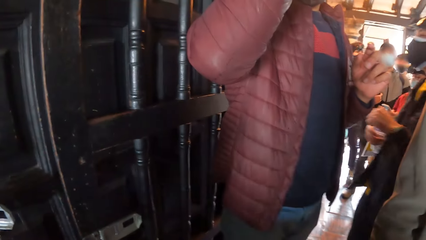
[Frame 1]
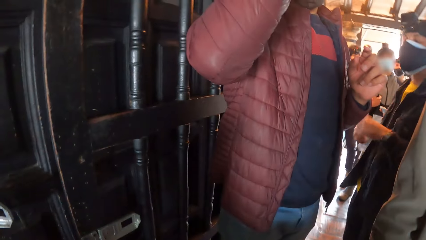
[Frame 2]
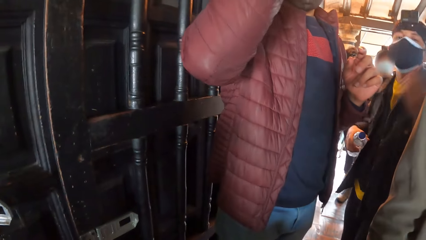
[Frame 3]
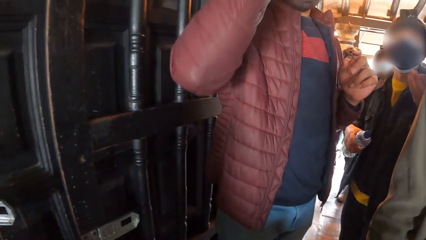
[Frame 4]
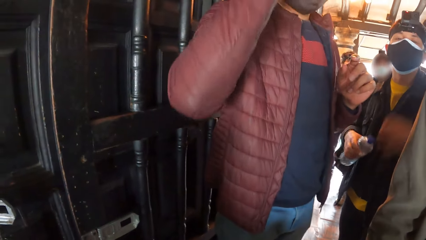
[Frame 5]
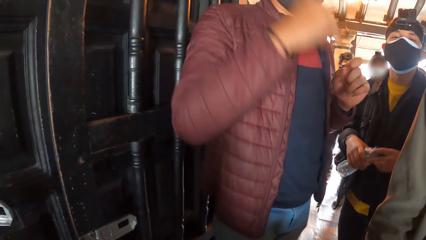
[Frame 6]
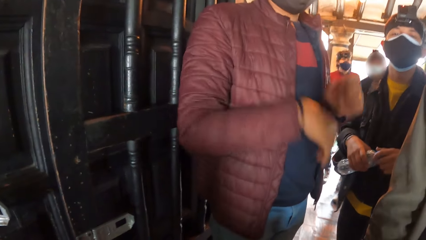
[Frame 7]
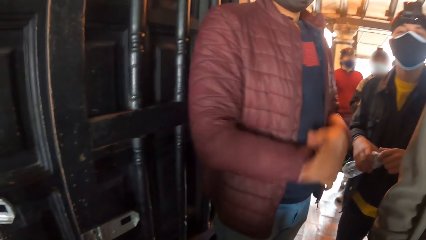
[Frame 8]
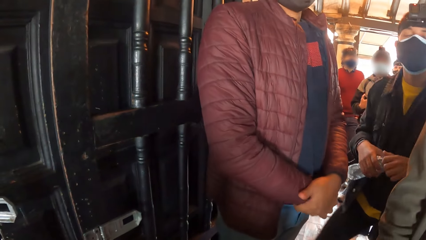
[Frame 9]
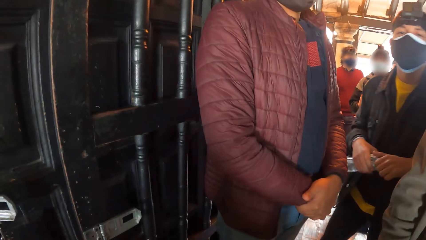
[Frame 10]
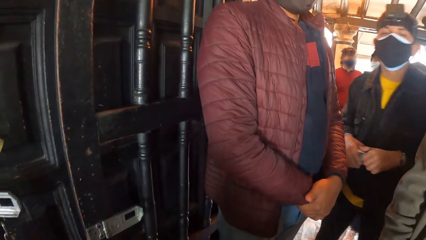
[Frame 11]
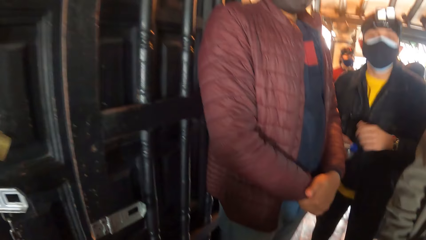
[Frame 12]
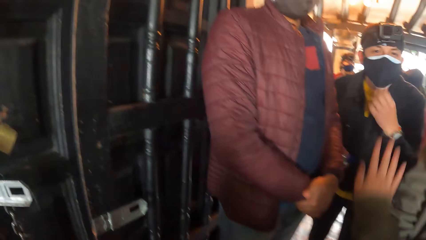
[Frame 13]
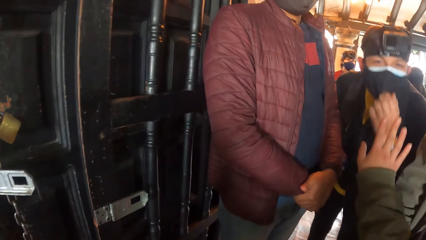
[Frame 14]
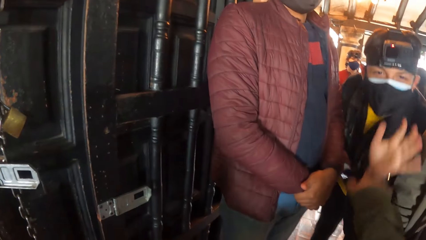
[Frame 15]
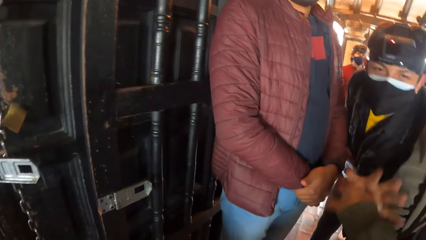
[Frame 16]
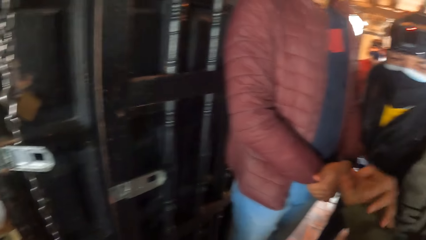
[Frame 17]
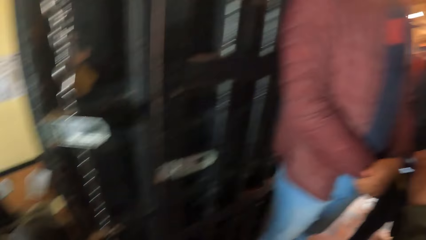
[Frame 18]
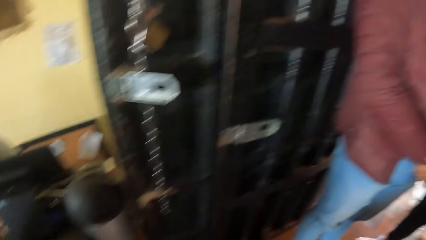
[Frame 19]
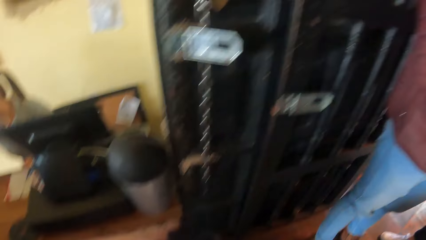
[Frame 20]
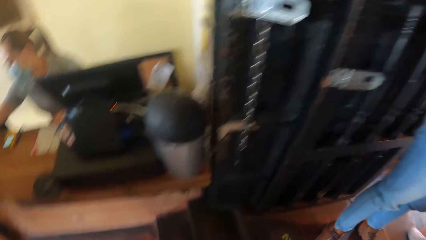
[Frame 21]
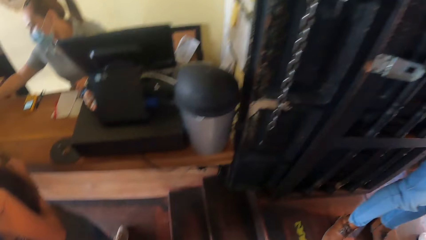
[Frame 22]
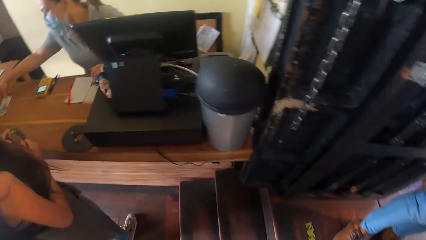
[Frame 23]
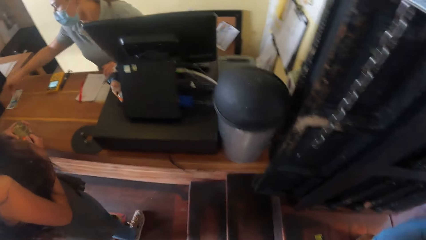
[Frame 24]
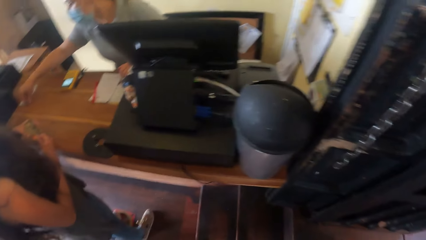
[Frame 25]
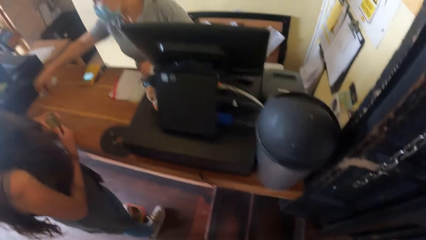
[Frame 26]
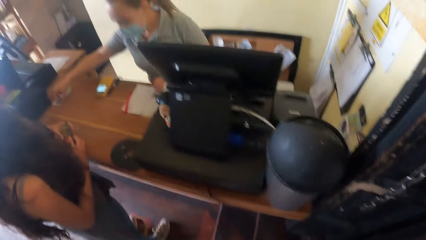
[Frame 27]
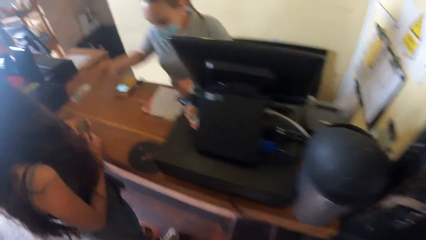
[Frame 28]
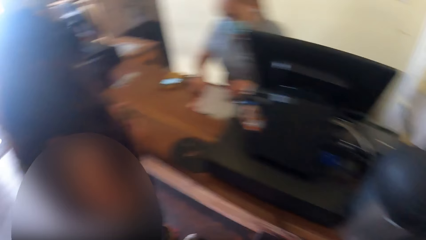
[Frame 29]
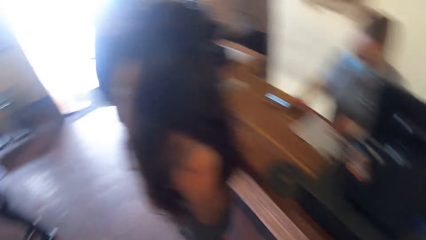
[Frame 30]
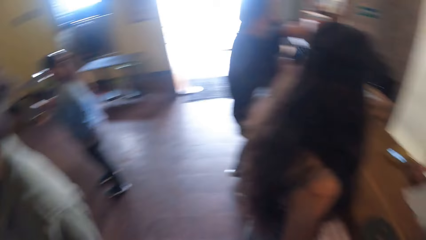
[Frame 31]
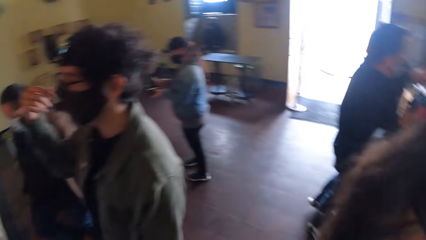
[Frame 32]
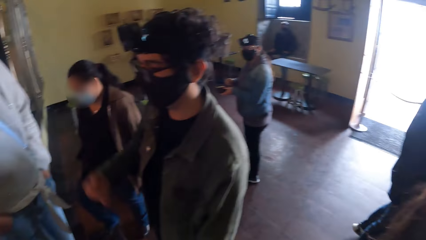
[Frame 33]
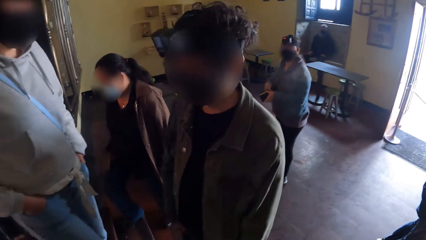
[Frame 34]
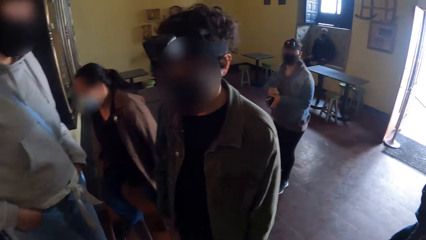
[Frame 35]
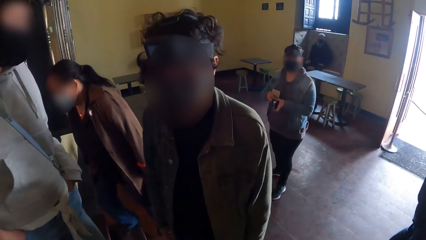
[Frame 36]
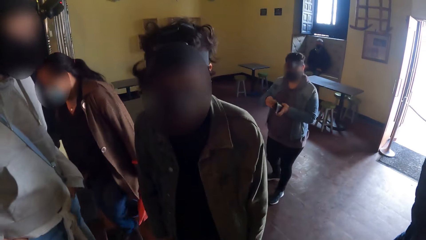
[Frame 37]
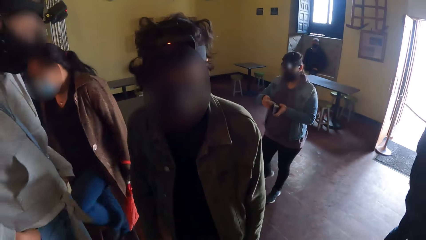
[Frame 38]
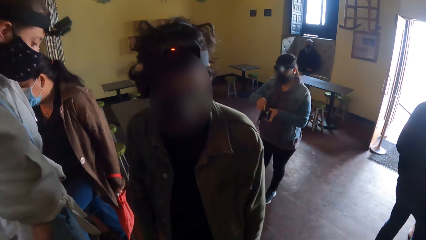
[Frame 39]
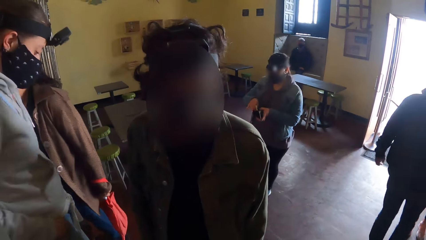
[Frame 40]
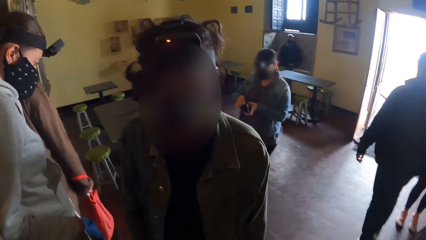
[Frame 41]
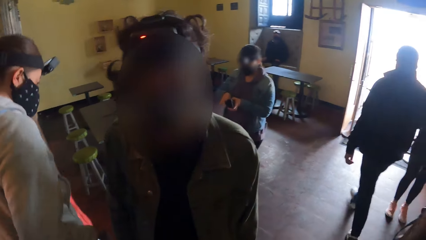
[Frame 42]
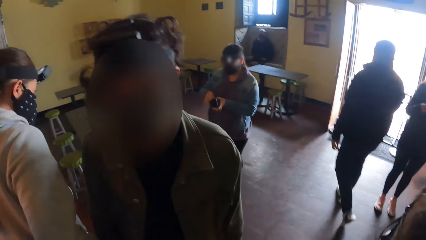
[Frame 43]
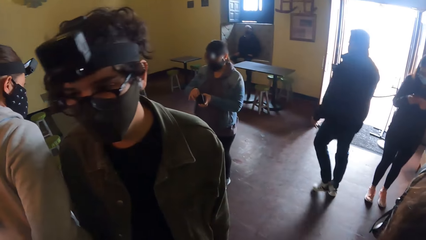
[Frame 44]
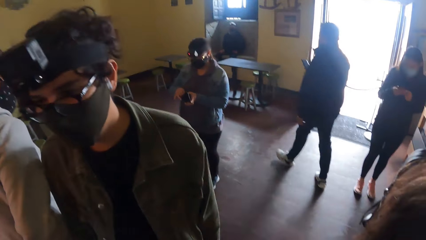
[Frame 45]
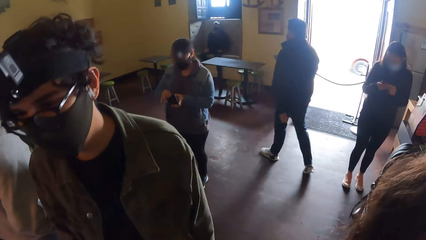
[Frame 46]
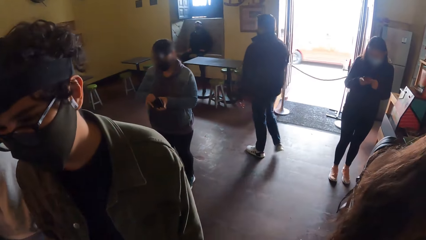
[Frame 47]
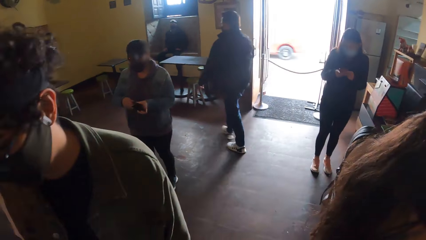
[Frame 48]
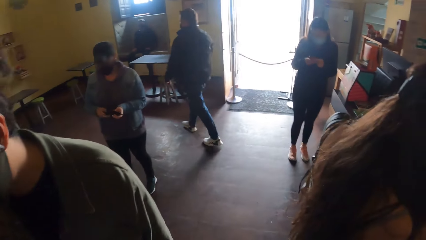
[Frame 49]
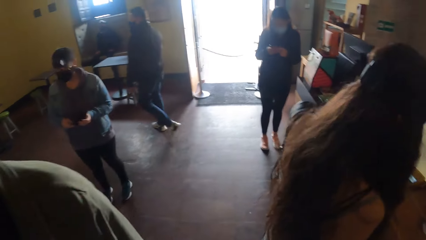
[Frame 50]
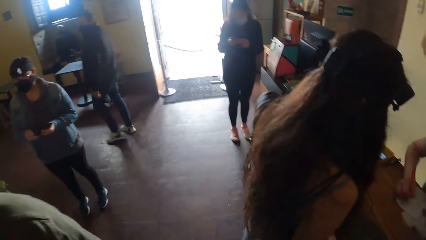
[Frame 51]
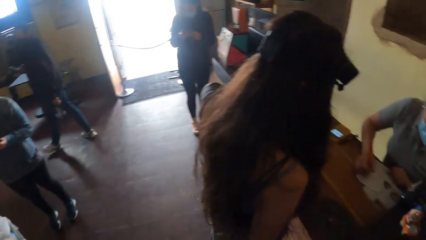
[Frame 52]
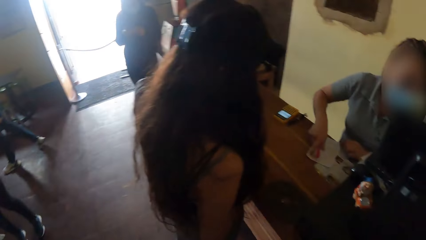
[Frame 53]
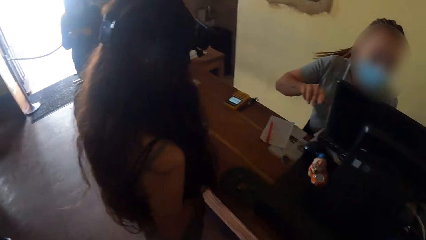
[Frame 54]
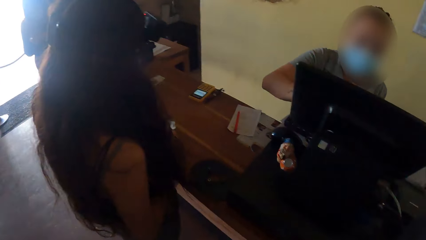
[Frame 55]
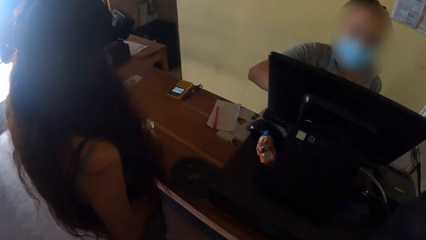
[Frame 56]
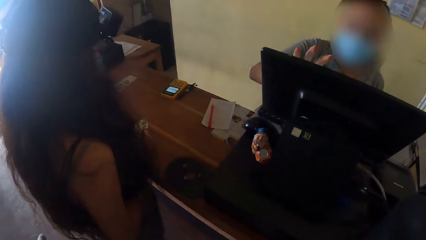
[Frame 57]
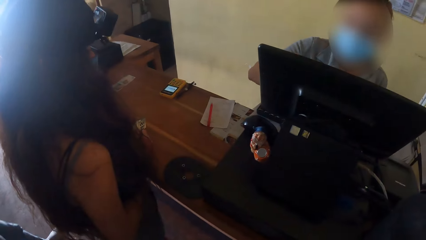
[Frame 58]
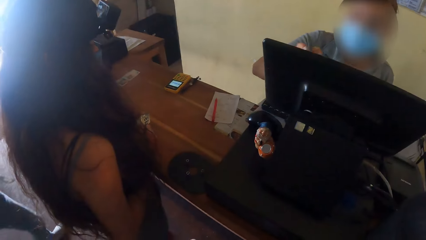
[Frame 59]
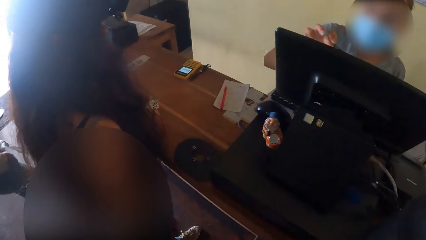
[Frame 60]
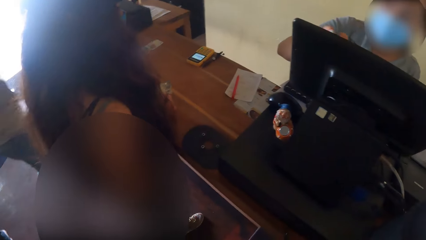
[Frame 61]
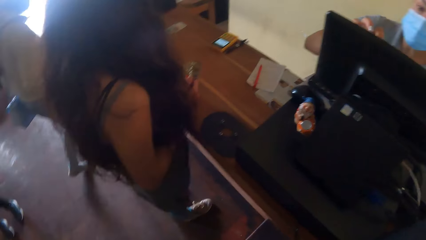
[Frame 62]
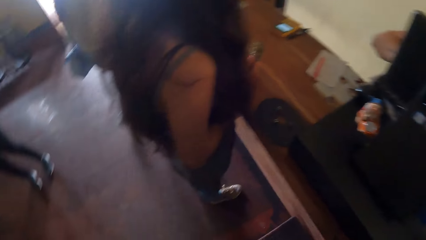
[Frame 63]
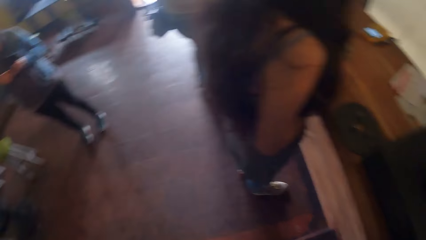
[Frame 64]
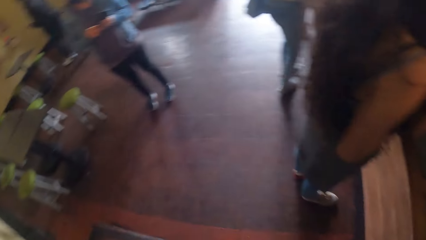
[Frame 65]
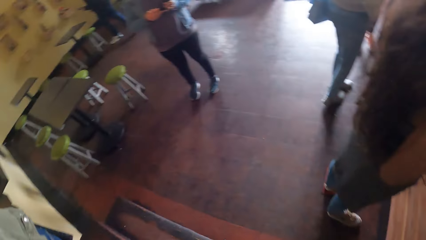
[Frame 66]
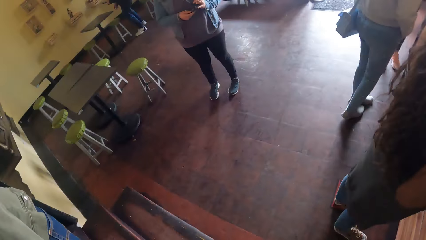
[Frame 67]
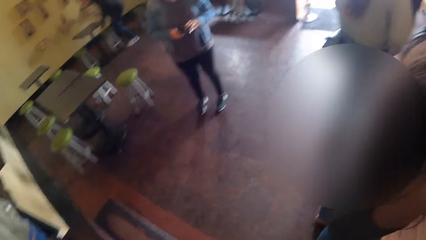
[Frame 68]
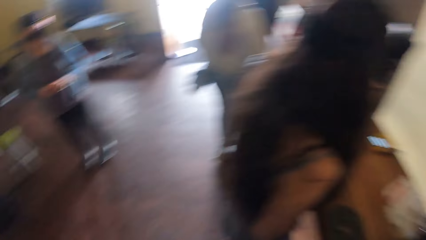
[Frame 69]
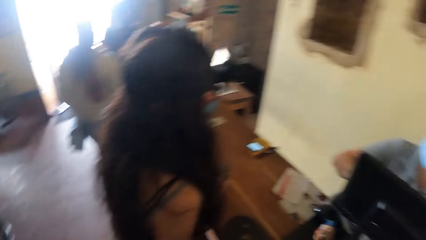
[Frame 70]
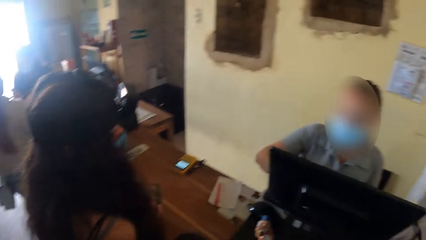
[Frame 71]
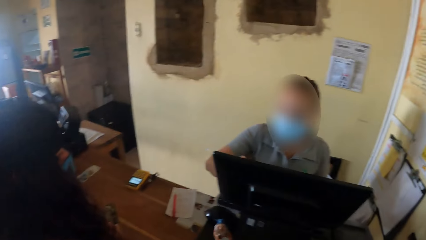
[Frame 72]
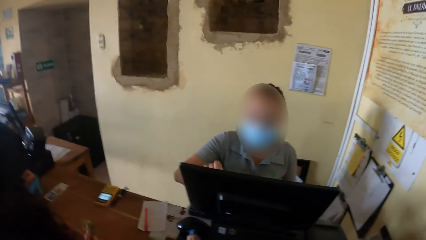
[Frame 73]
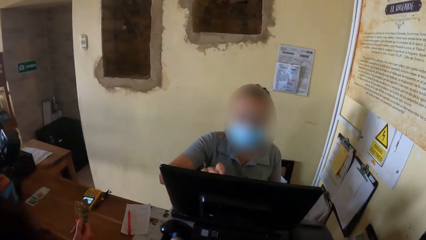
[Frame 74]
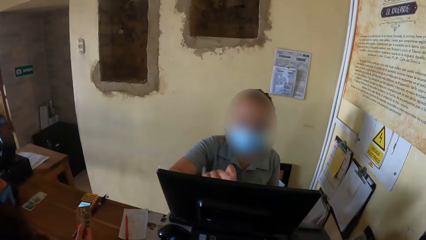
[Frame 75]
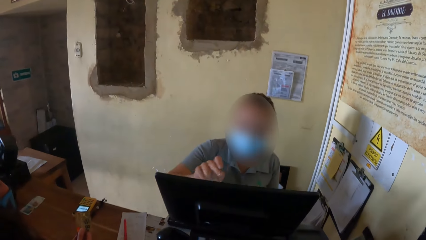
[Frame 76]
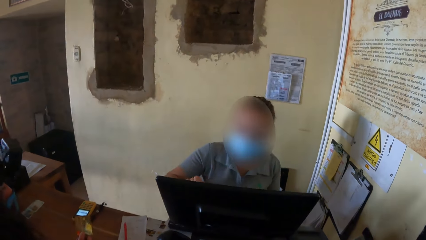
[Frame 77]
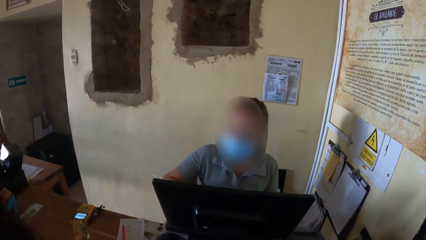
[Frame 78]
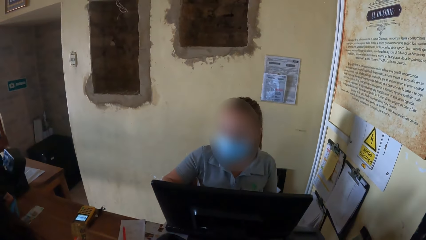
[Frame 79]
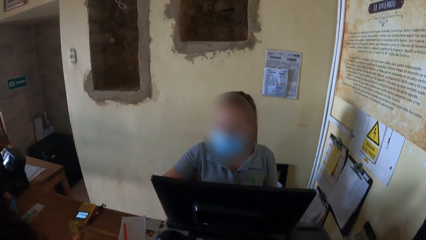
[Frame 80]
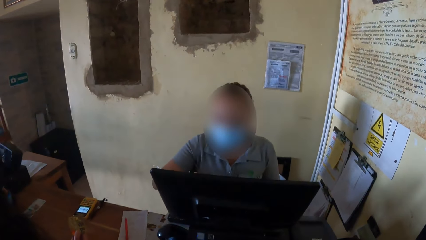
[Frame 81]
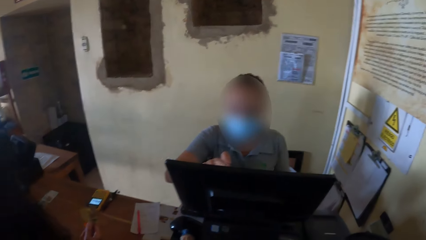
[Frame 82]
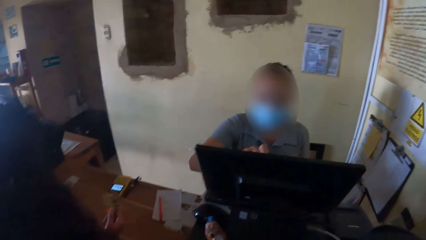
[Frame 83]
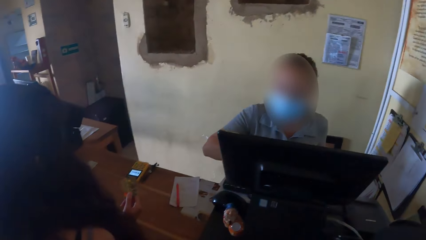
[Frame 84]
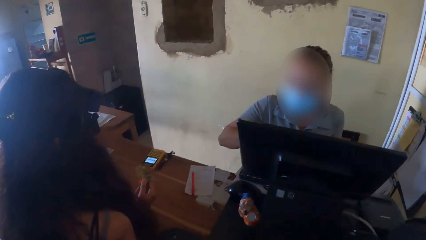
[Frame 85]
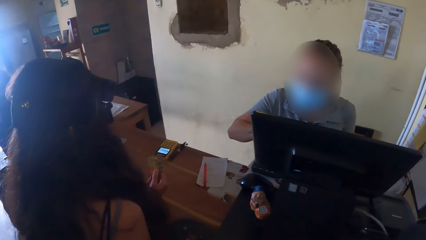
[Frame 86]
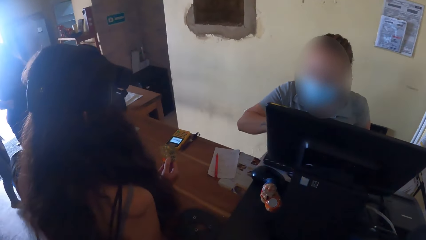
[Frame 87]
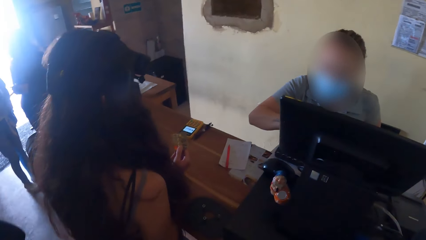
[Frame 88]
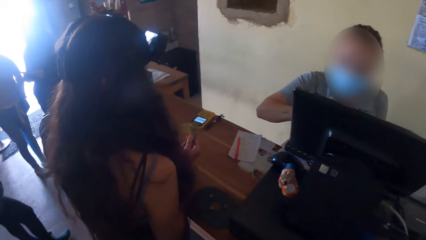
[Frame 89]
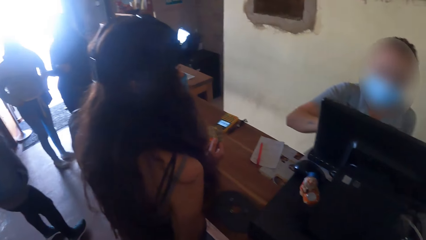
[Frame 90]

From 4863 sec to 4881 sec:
The camera wearer touches the left hand of the man with his right hand. A woman touches a computer screen with her right hand. Another woman holds a credit card at the counter with her right hand.
